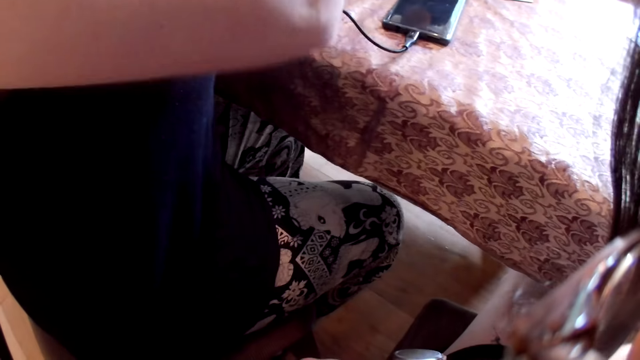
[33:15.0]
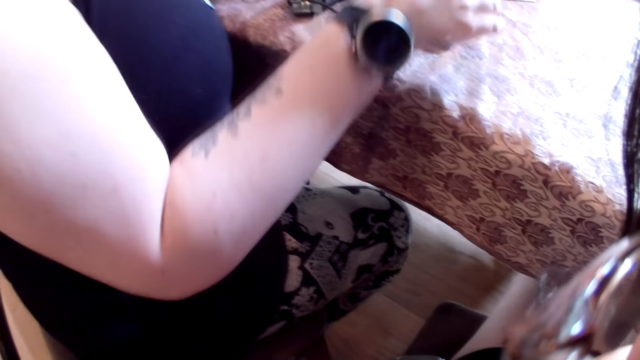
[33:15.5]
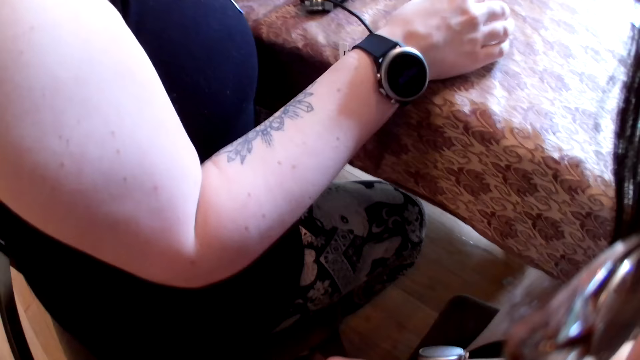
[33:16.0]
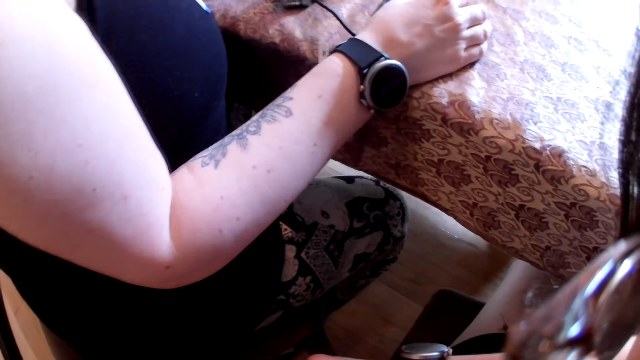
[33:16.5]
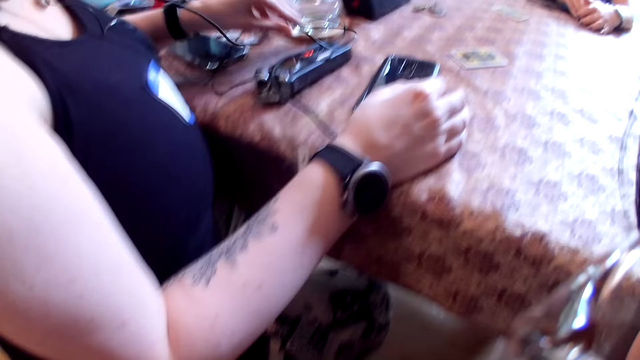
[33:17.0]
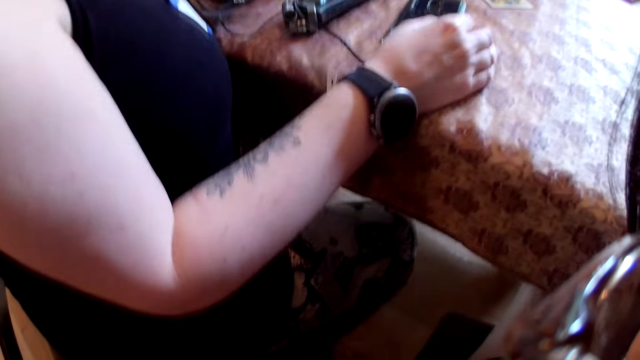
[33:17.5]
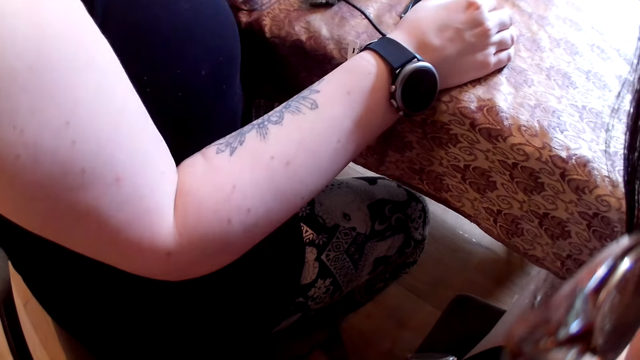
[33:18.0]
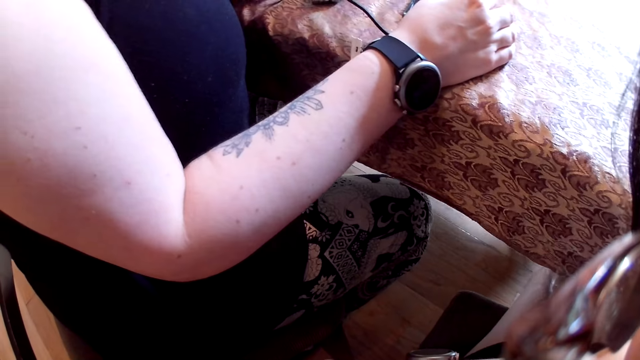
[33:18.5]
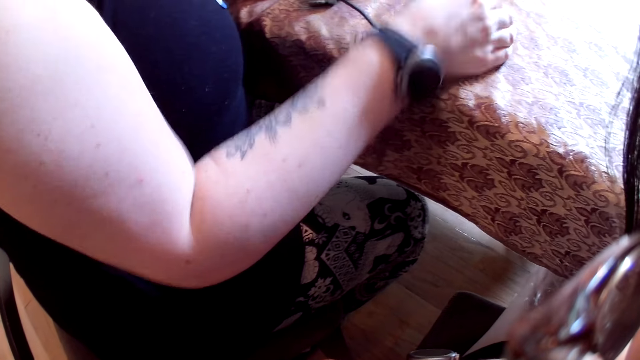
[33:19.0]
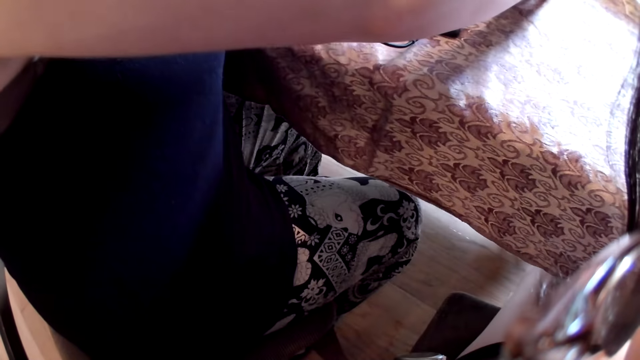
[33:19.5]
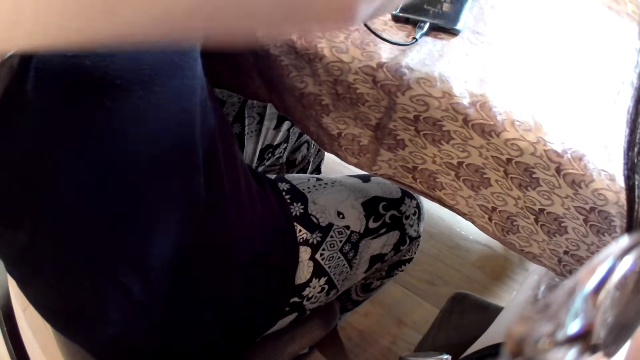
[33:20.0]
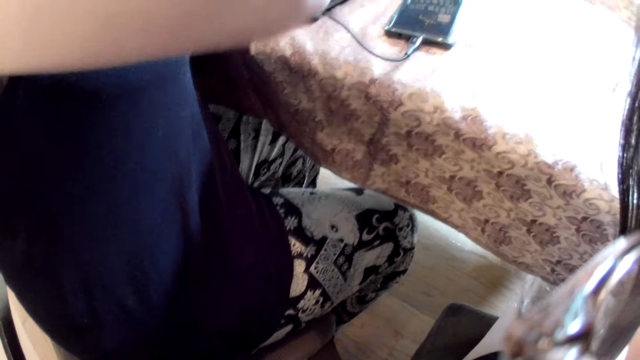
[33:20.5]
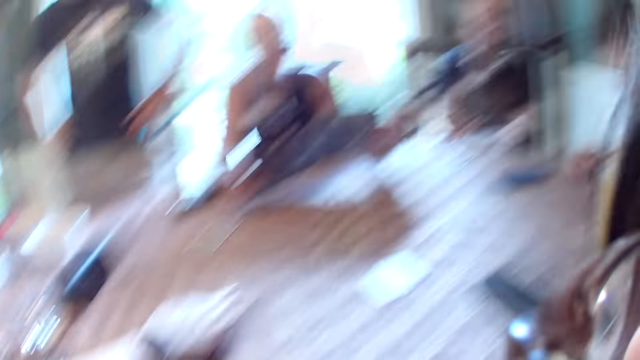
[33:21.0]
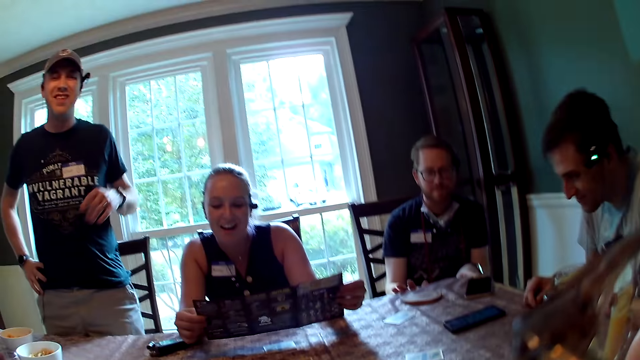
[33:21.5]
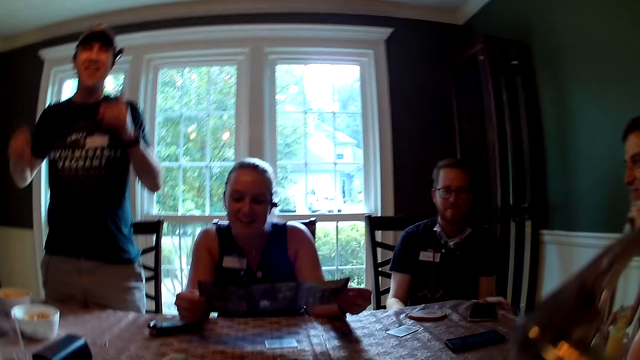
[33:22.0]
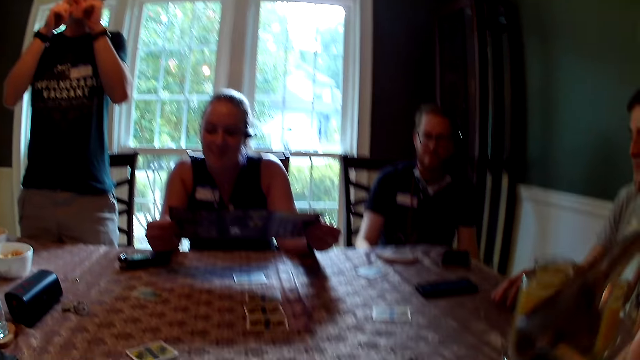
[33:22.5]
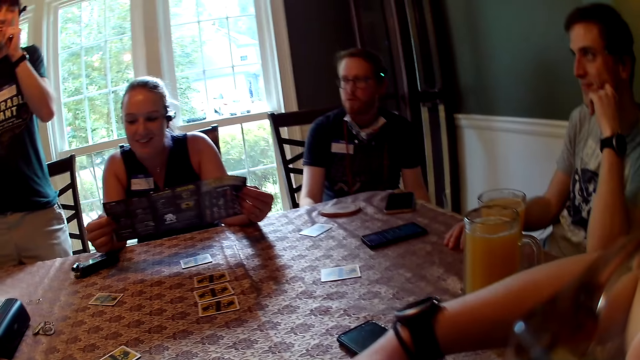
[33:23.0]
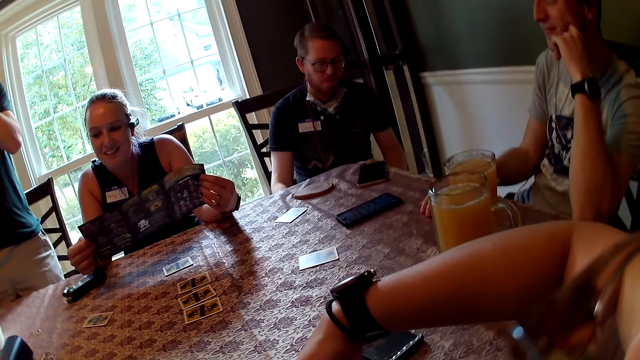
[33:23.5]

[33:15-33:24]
The woman picks up the card from the table with her right hand.

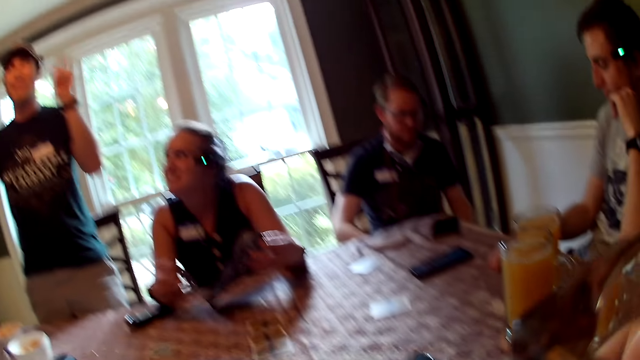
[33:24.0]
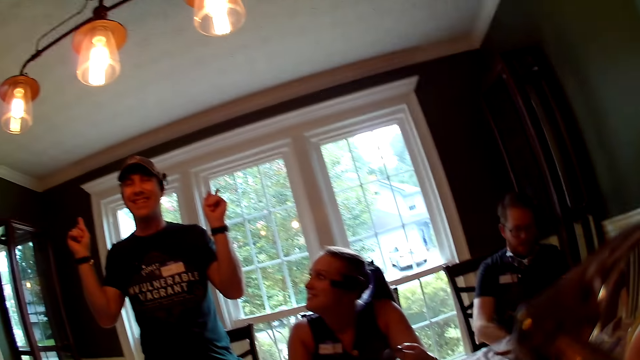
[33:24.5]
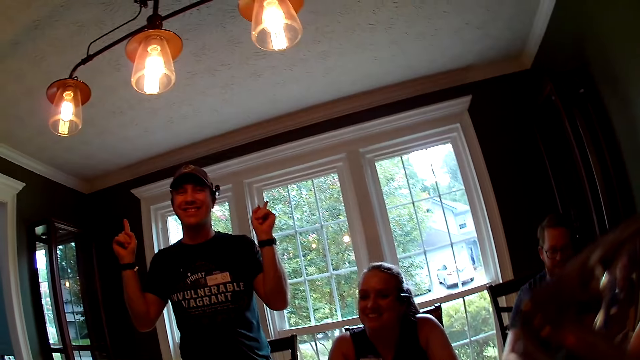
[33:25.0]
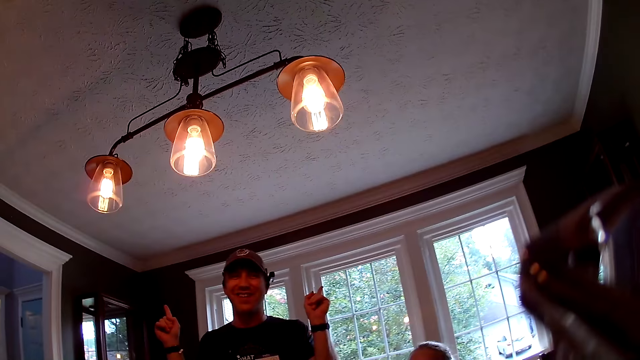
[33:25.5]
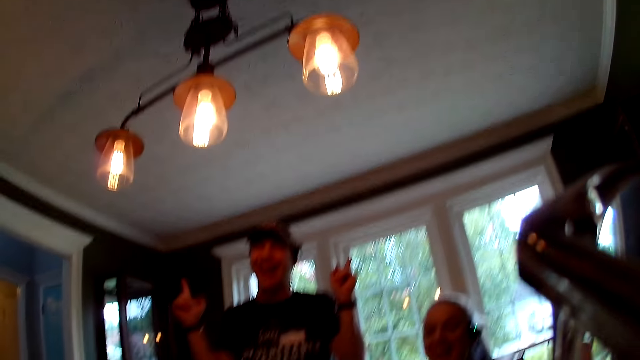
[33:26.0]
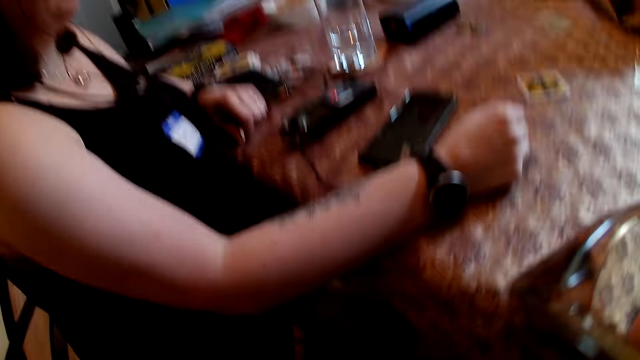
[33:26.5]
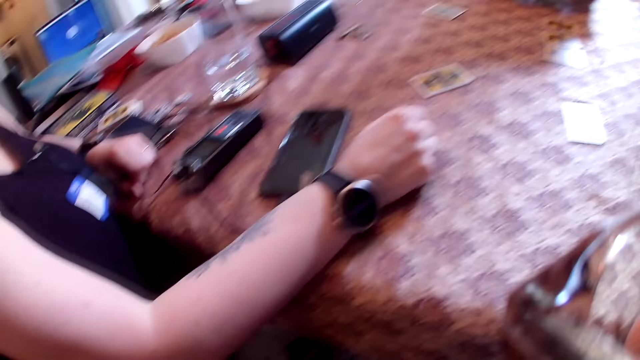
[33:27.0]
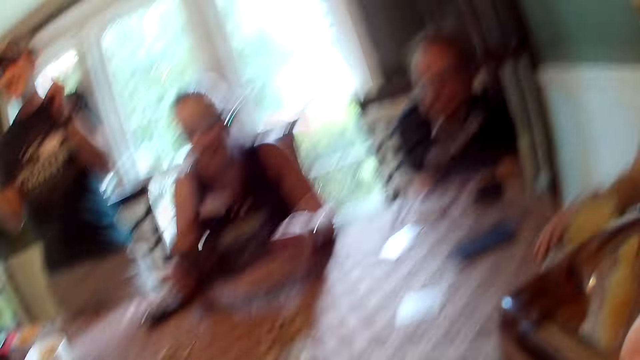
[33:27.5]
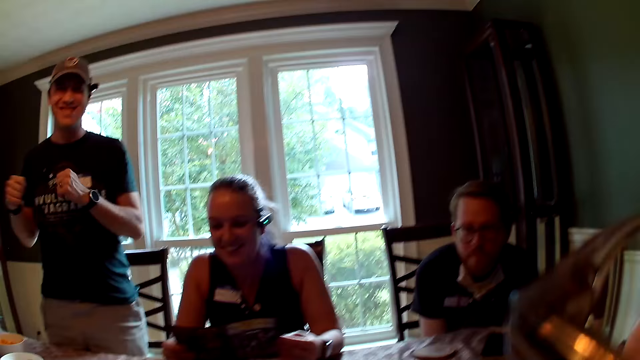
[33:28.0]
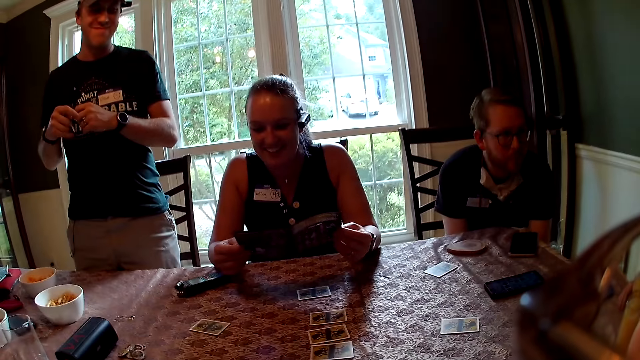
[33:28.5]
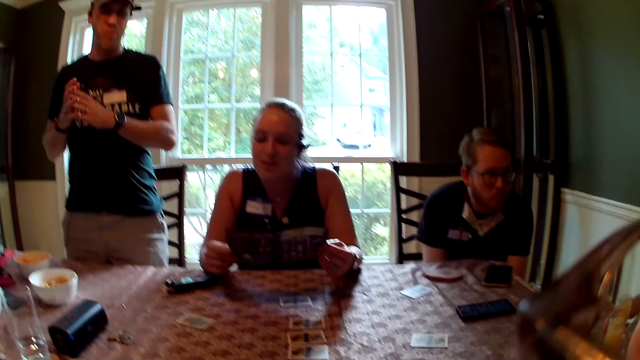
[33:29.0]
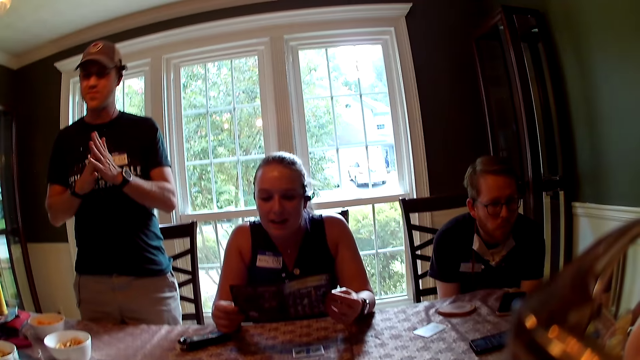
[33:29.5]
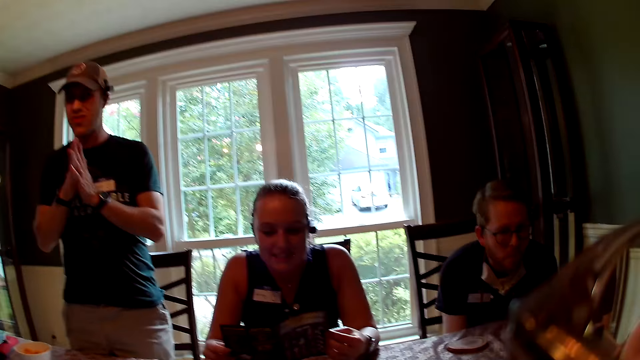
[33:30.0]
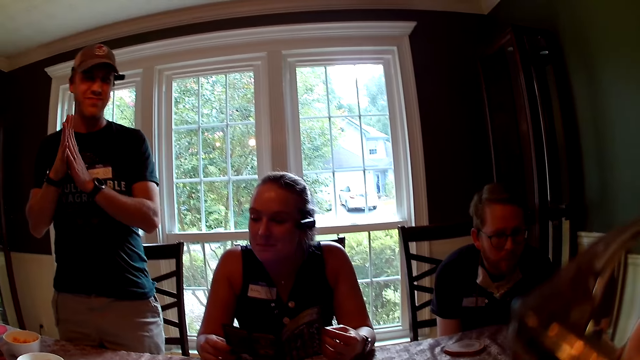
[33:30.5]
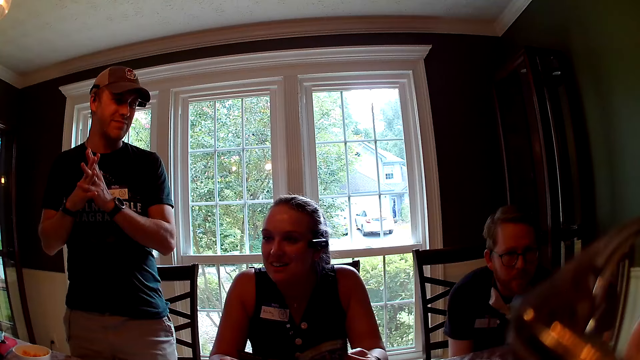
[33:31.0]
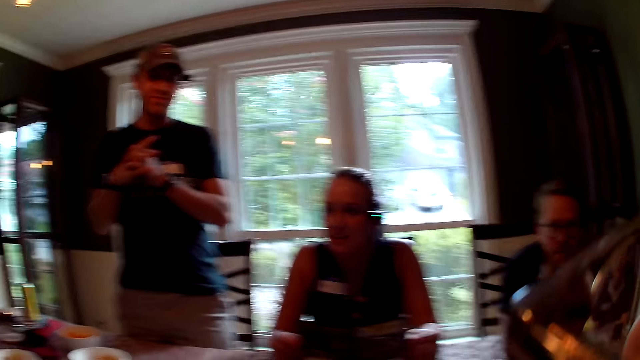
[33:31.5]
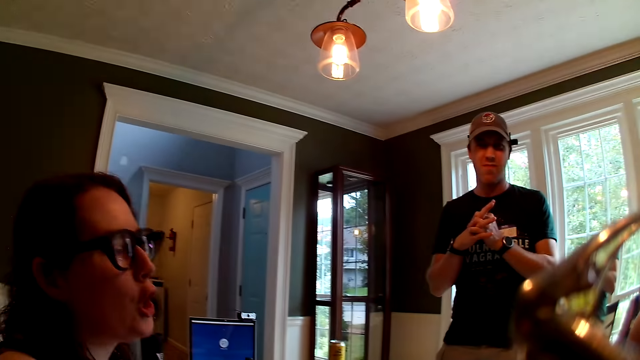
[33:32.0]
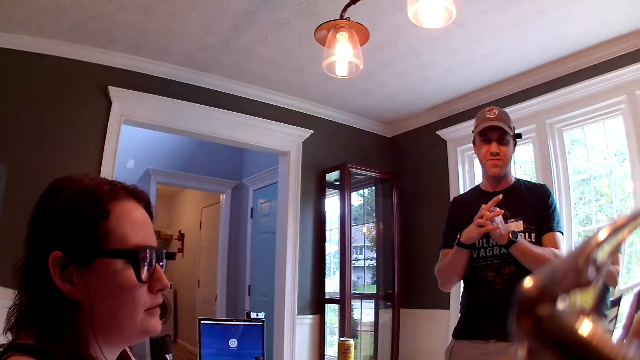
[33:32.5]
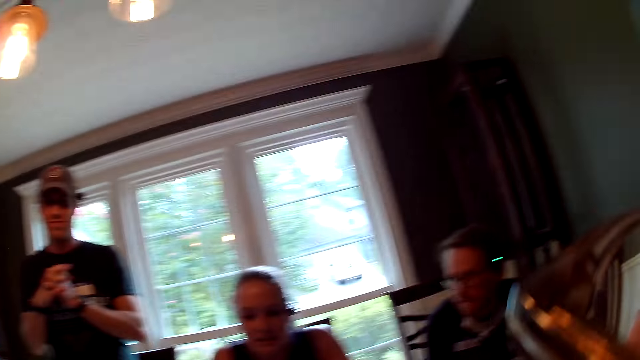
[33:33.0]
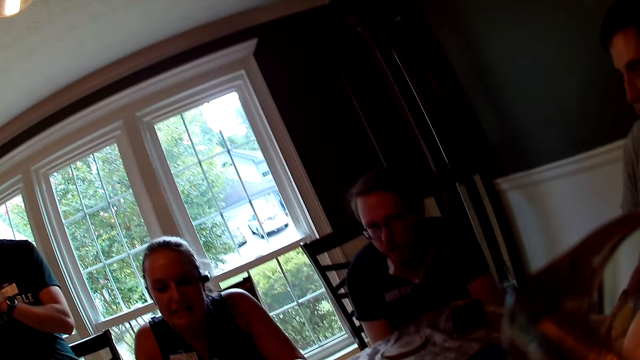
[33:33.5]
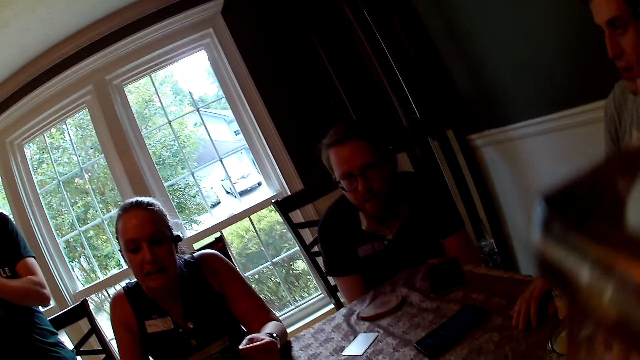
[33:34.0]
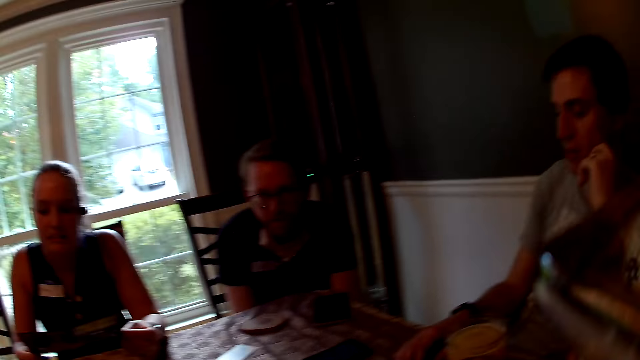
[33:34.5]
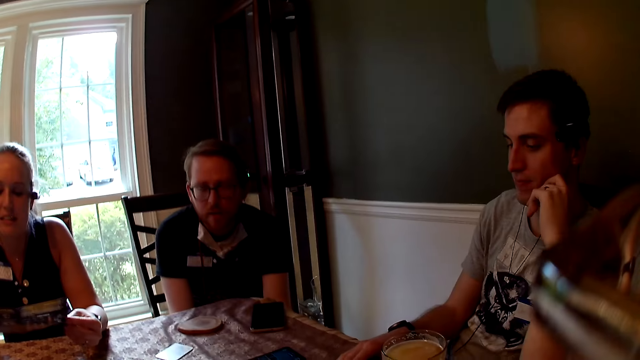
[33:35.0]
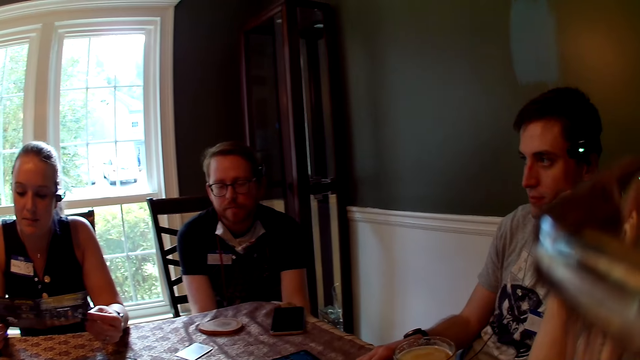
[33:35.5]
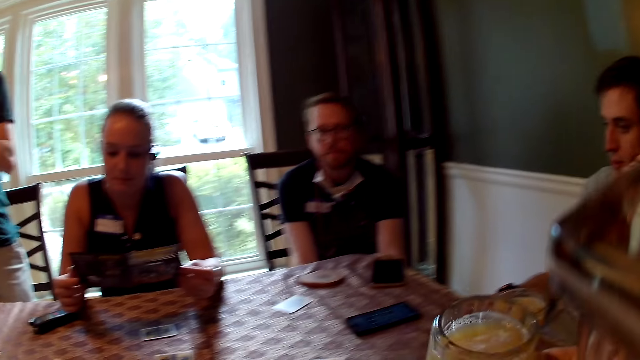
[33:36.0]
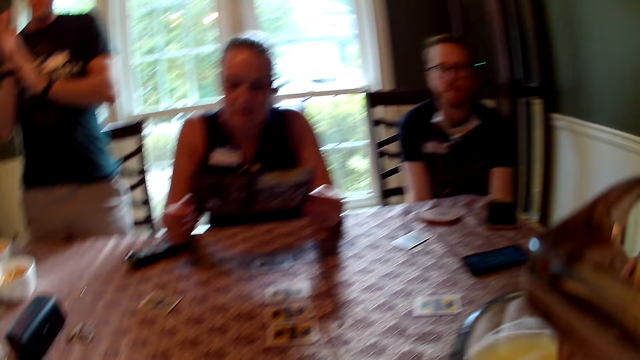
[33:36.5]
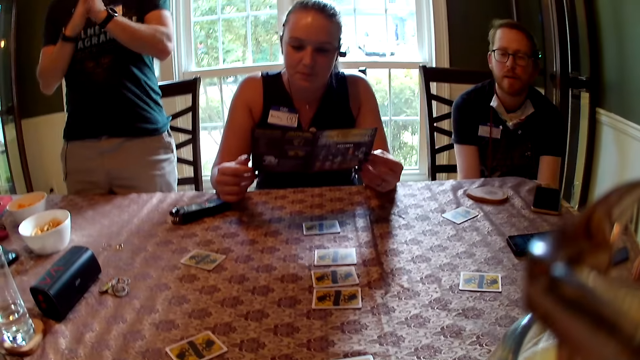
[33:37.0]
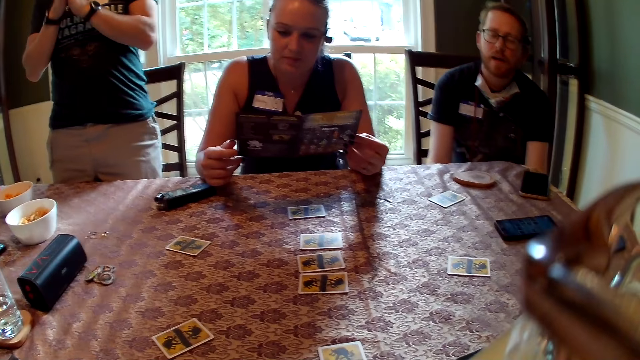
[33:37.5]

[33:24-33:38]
A man lifts both his hands up. The camera wearer laughs. The woman interacts with the card players on the table. The man rubs his hands together.
